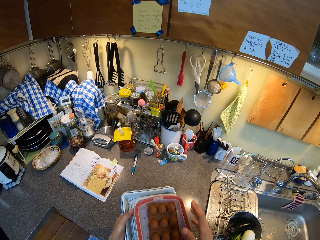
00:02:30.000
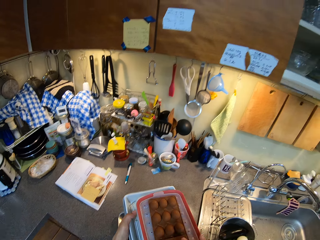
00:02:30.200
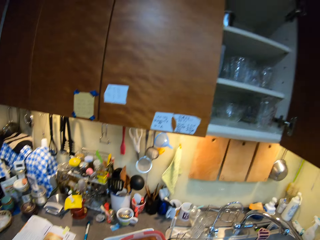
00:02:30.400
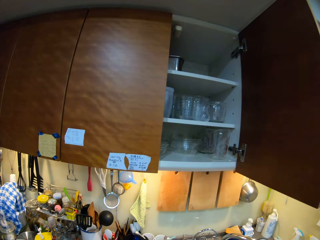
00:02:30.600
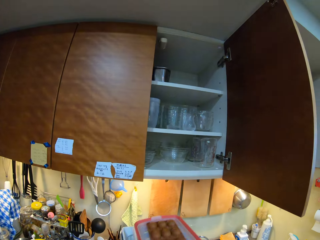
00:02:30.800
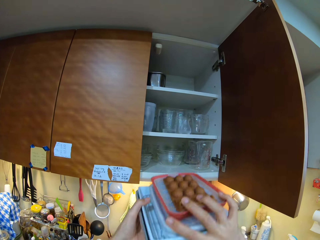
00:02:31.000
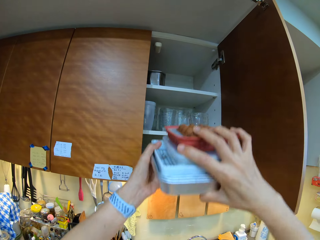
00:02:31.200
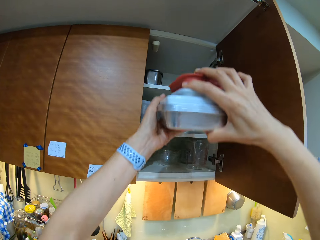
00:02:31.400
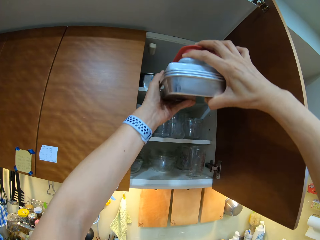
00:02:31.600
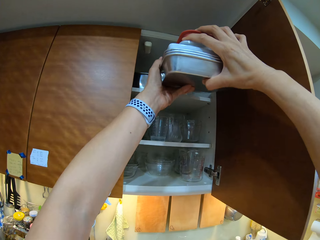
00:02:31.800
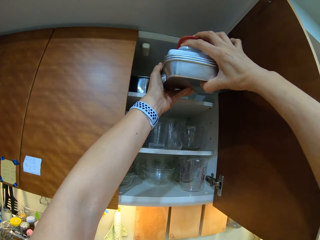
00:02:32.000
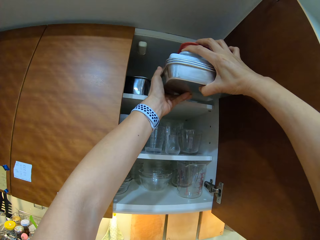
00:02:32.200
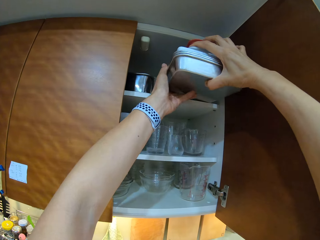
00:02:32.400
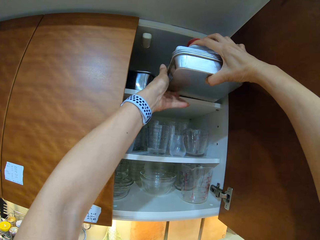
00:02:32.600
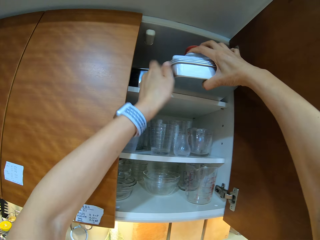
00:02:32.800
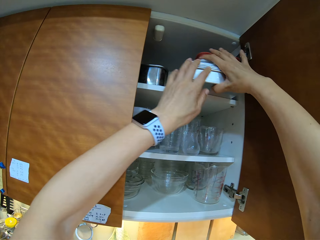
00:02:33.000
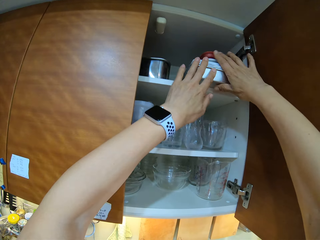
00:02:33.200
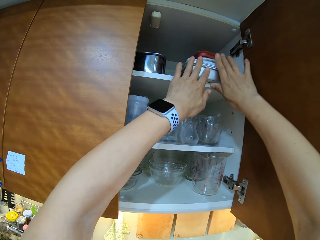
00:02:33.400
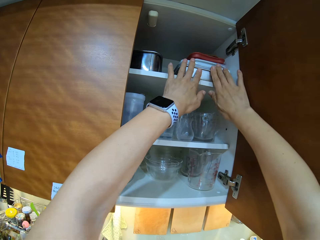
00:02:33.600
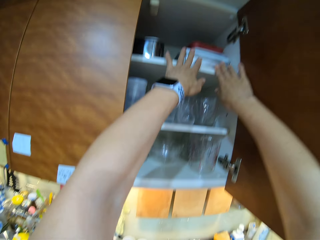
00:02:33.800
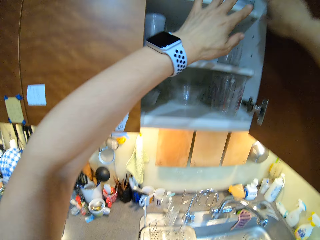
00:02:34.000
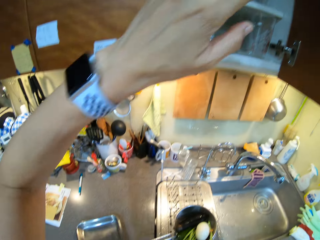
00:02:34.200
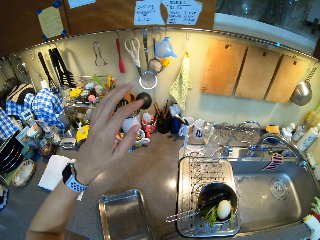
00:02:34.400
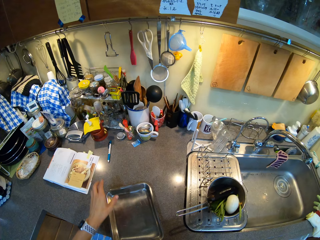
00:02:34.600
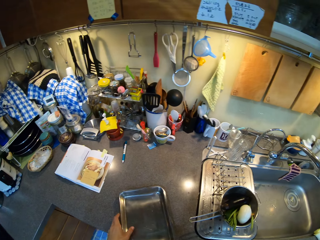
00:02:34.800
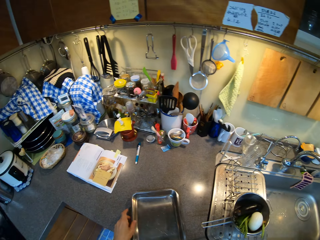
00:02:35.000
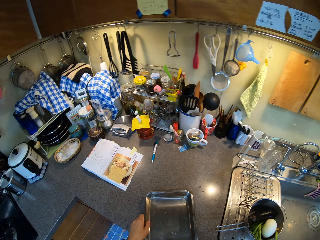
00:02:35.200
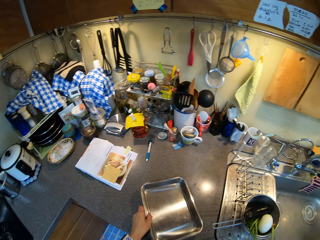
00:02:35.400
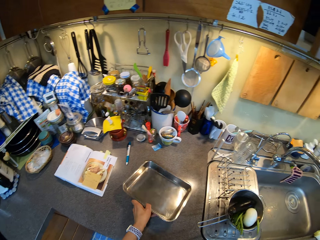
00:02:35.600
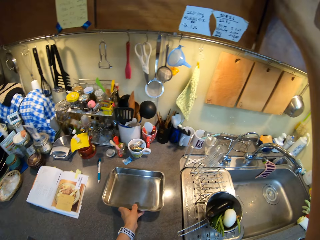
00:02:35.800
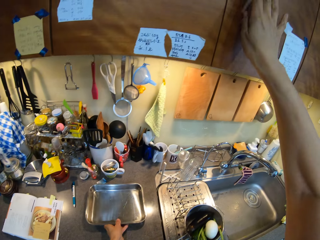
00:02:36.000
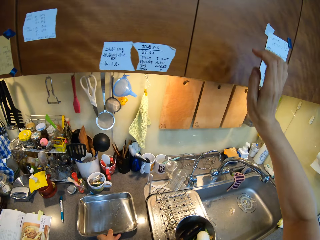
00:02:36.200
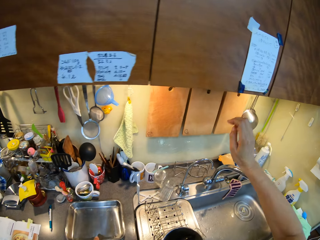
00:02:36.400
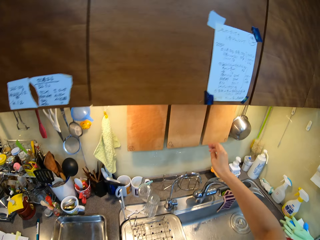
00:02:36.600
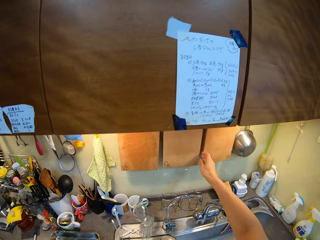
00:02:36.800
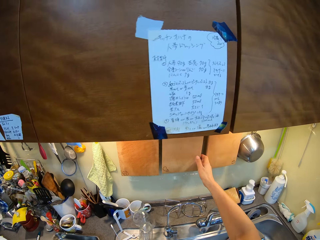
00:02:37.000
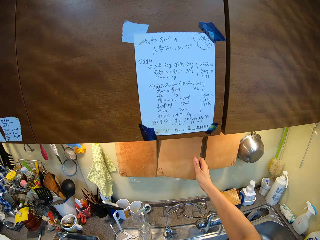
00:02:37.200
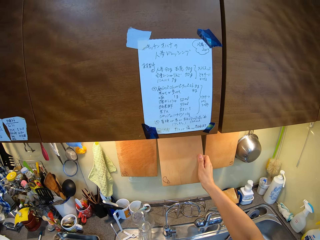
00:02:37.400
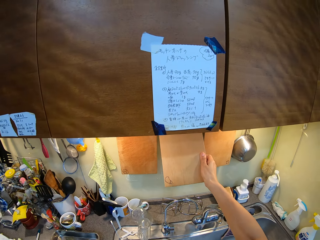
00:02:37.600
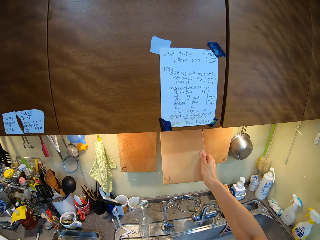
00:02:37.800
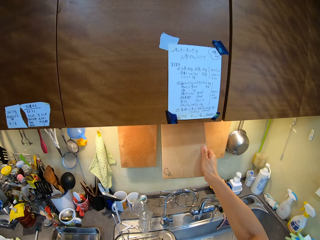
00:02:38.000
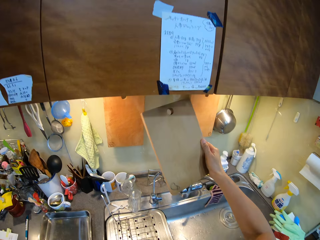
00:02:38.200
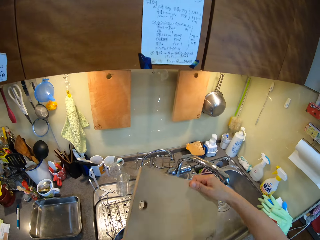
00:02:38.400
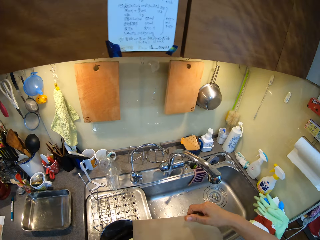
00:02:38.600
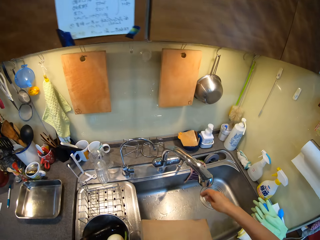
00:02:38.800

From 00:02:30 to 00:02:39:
The camera wearer puts the trays in the cabinet. They pick up the tray. They close the cabinet door. They place the tray on the countertop. They pick up a chopping board. They pass the chopping board to the left hand.

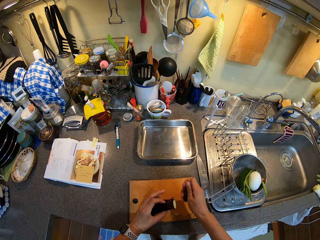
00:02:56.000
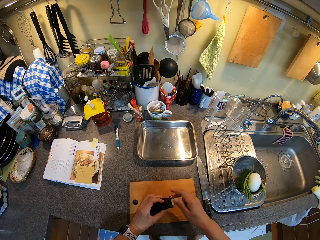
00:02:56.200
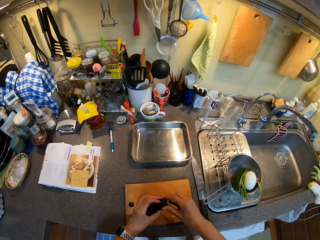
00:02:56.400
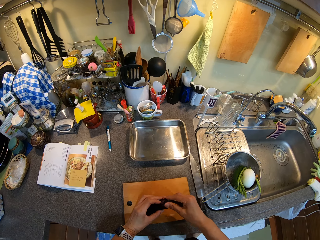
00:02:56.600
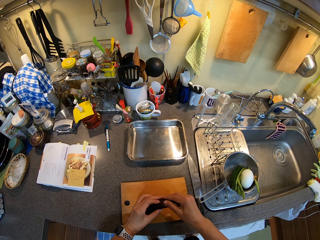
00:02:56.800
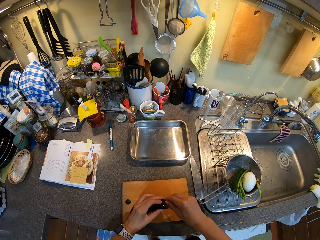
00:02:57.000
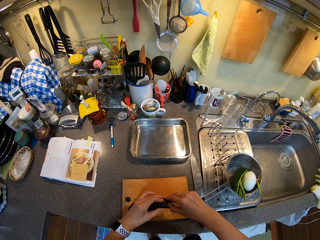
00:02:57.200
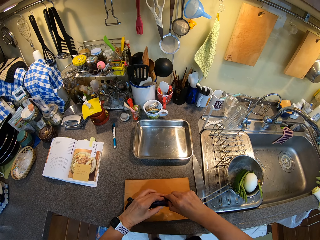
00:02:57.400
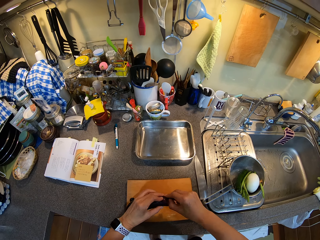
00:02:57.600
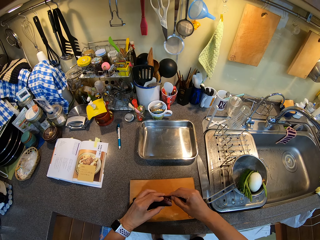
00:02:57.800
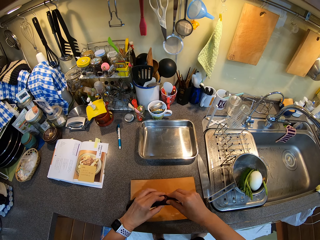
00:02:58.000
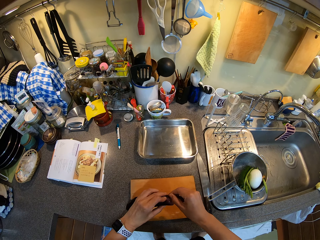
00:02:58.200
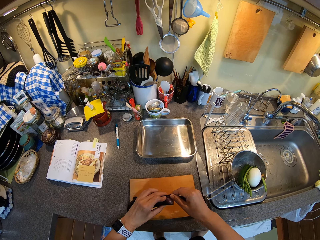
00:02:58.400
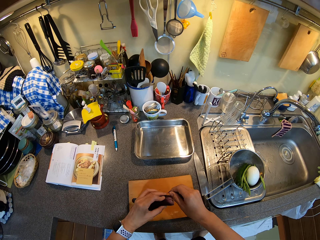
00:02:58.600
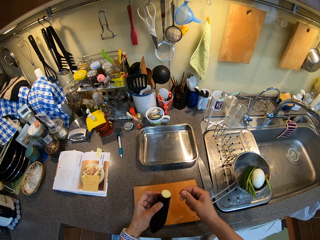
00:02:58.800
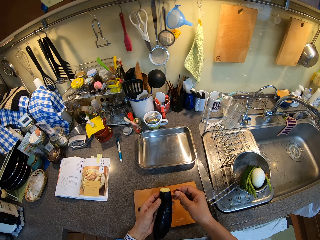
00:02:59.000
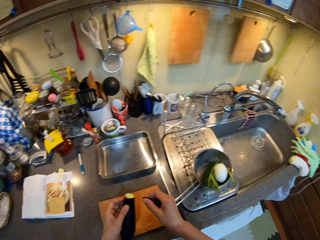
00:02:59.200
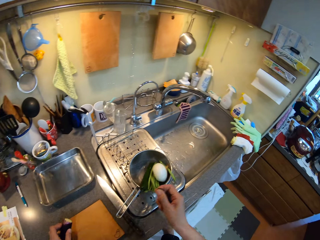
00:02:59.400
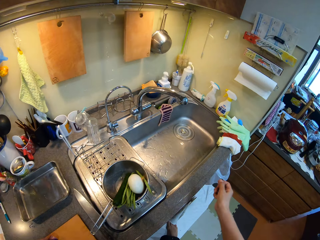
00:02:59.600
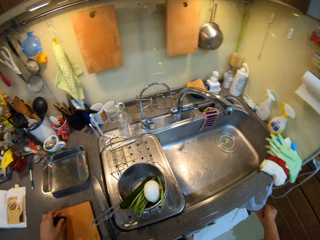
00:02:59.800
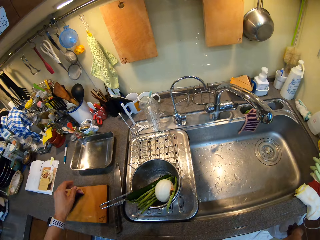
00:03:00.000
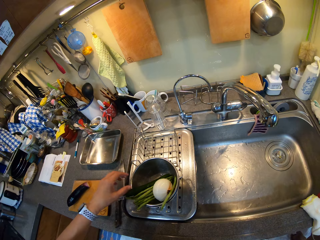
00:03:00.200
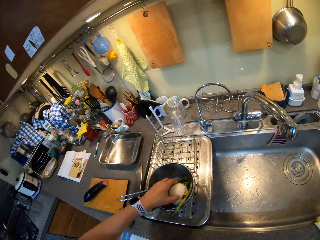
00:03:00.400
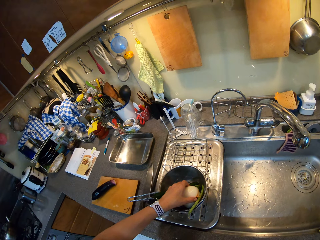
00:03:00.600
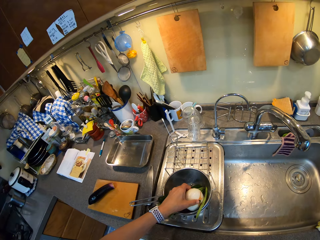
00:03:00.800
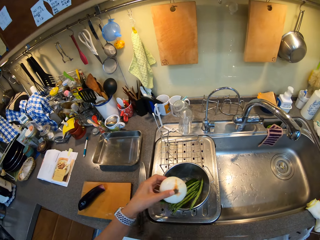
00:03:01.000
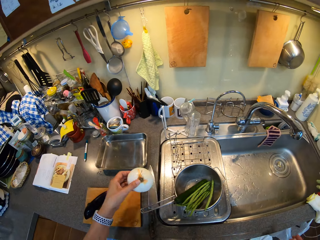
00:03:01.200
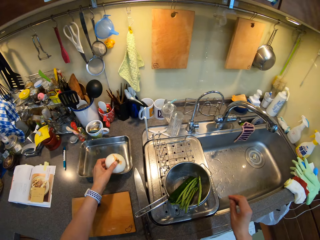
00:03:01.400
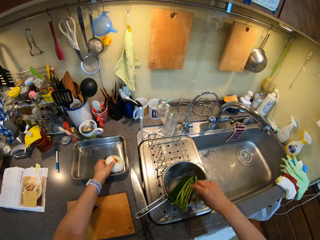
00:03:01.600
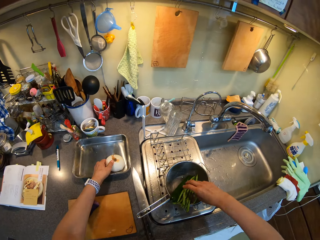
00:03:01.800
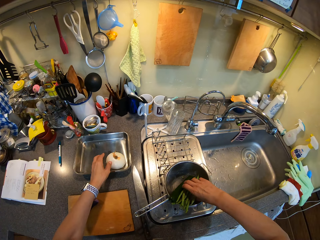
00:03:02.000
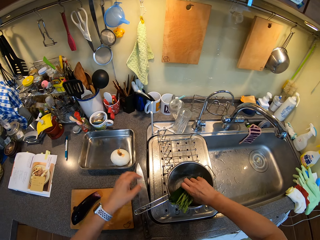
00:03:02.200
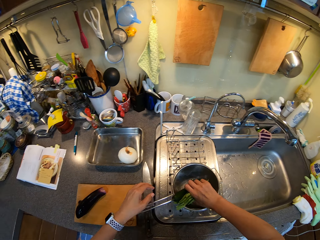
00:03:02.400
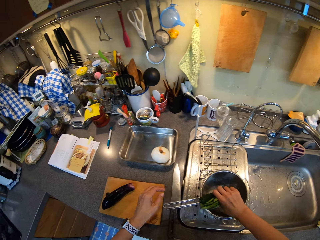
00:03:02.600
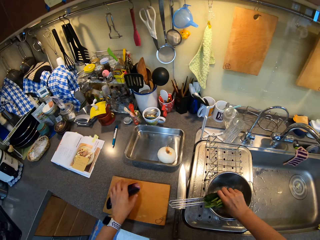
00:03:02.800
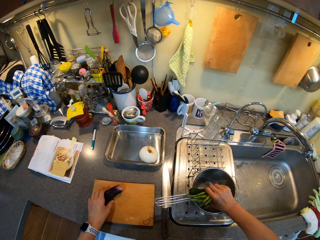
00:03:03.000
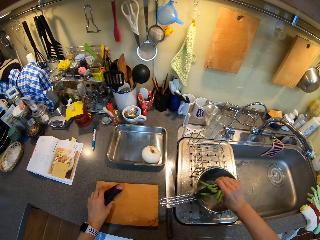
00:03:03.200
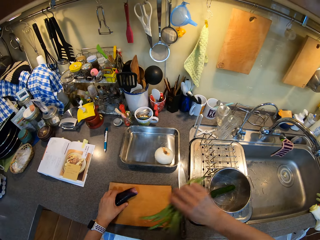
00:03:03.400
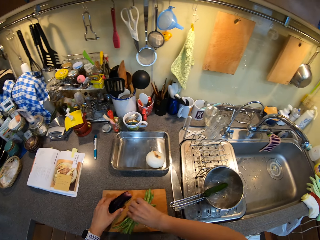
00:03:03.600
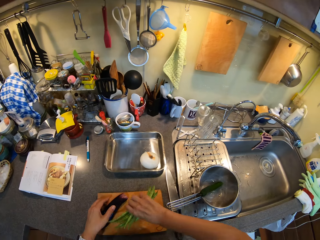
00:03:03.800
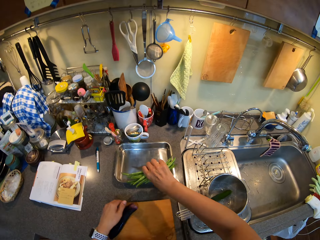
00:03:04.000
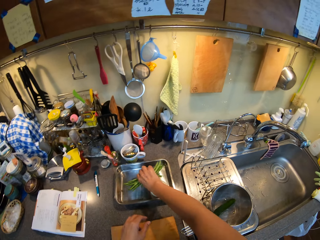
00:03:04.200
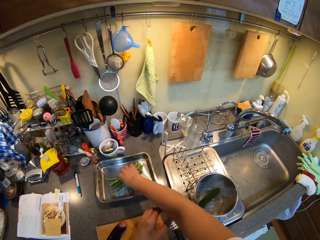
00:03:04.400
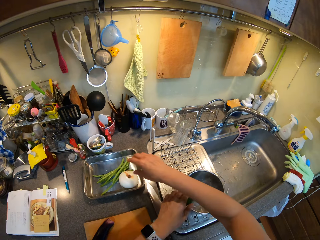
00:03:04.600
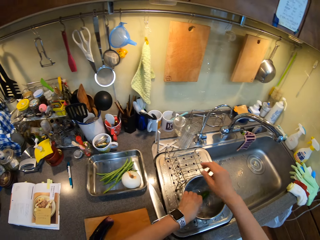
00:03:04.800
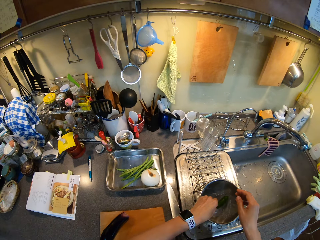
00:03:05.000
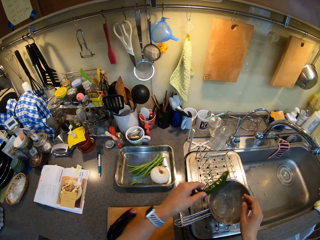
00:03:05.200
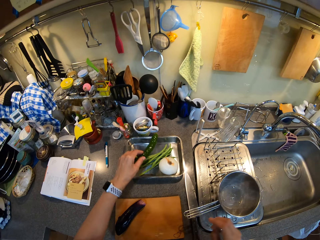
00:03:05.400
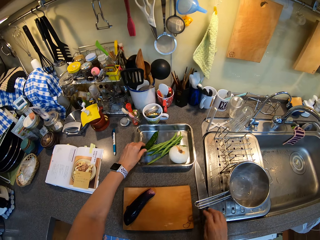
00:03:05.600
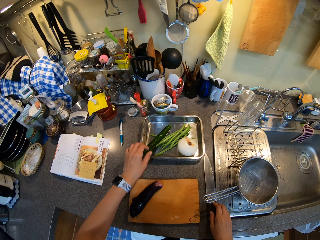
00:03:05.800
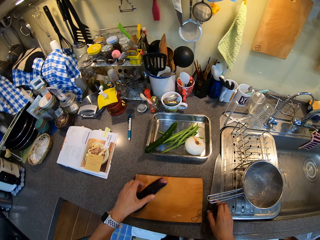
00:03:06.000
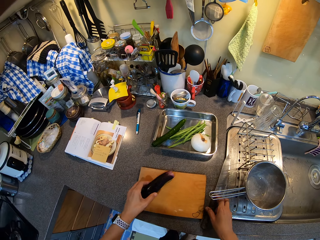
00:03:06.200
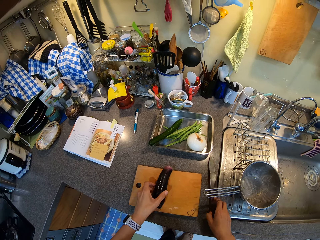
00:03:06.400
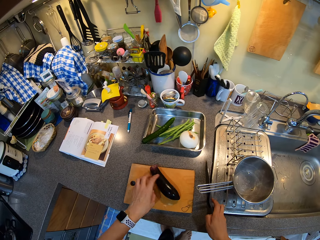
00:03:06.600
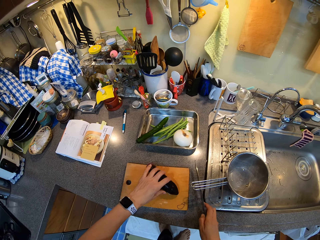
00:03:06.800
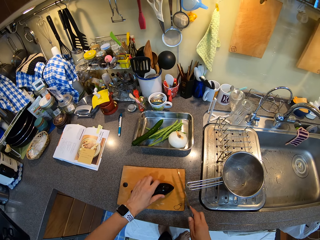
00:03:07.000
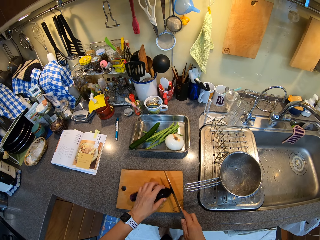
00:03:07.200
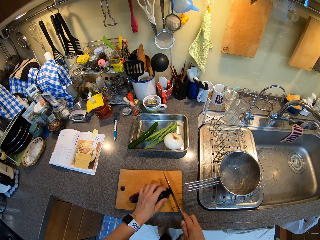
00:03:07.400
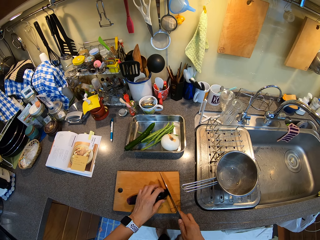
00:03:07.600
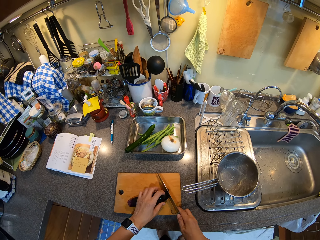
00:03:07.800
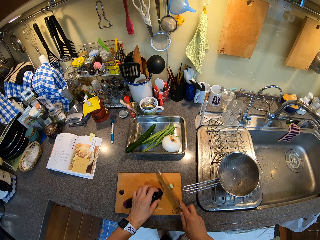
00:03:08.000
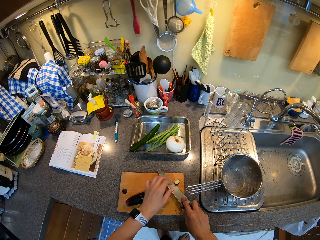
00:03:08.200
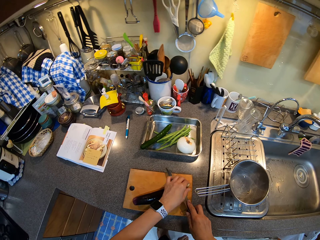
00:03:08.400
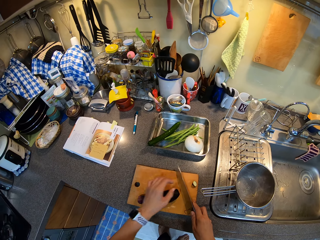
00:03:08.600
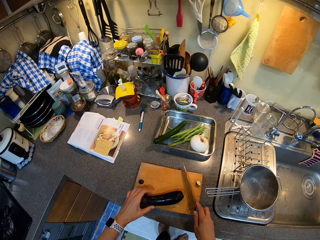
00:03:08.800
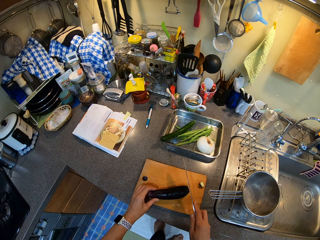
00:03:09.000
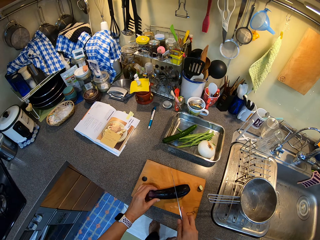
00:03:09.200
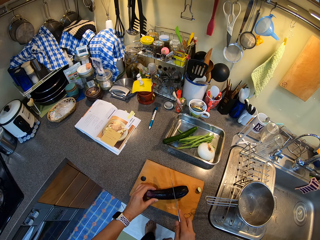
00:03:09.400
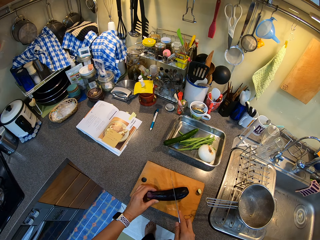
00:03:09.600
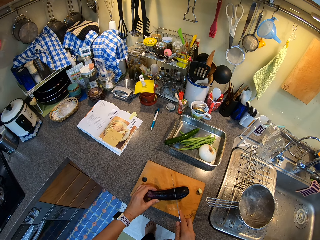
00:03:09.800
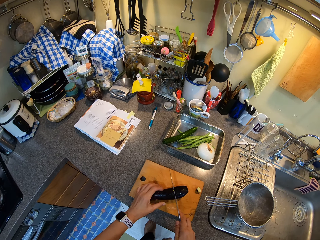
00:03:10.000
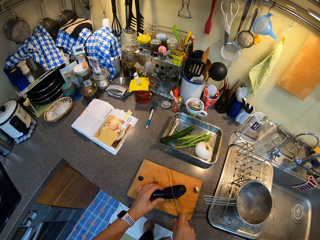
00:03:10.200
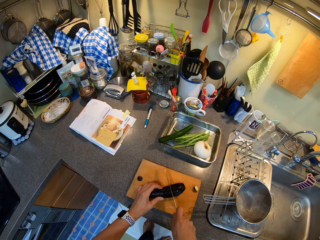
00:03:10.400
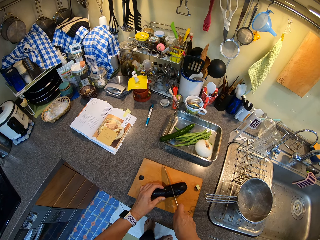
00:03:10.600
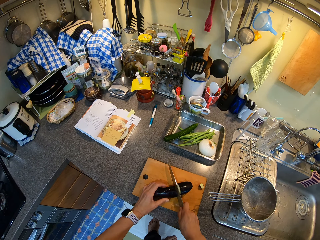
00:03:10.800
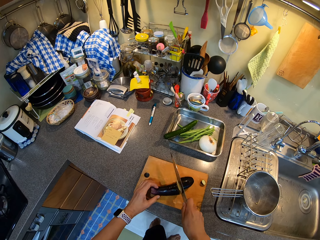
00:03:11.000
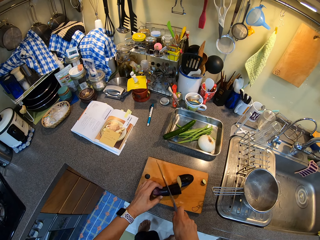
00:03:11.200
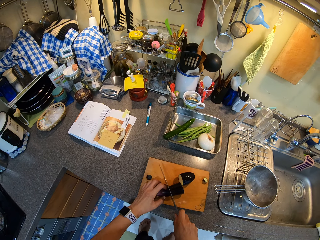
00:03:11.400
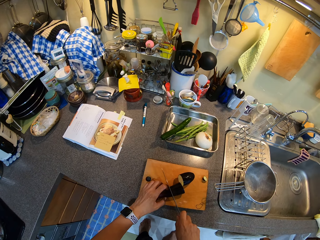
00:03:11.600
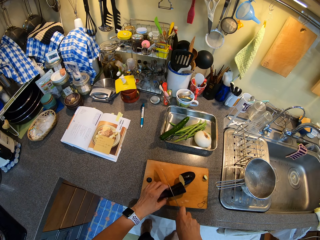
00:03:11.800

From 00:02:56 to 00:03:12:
The camera wearer peels the eggplant or cucumber. They place the eggplant on the chopping board. They put the peels in a bin. They pick up the onion. They pick up the cucumber. They put the onion in the tray. They pick up the french beans. They hold the eggplant. They put an object on the board. They put the french beans in the tray. They pick up the courgette. They put the courgette in the tray. They pick up the knife. They move the eggplant. They turn the cucumber. They hold the eggplant. They cut the eggplant edge. They hold the eggplant. They chop the eggplant.
